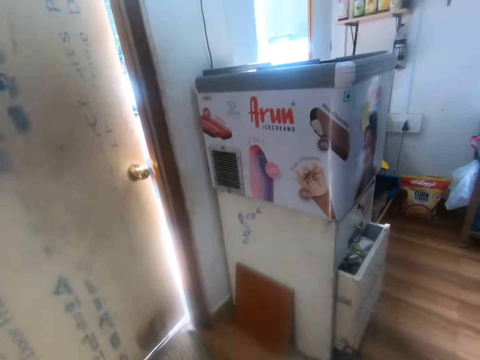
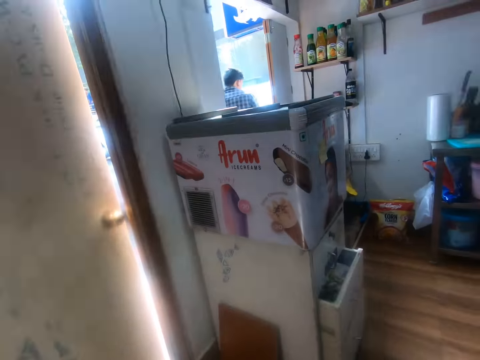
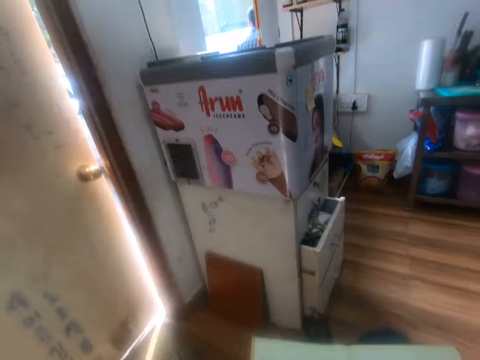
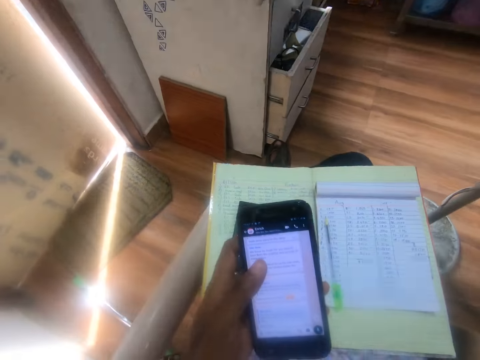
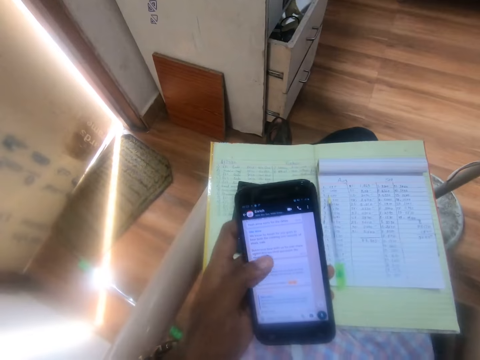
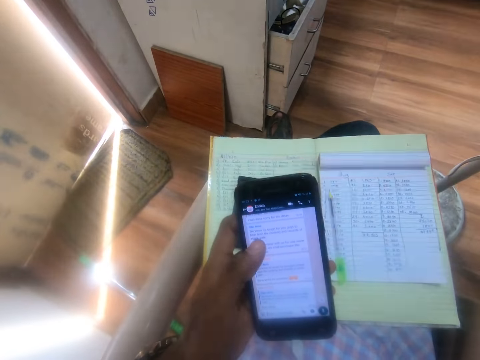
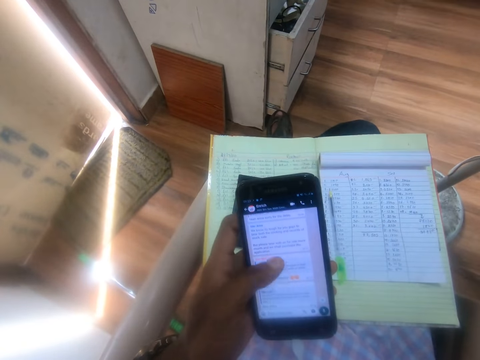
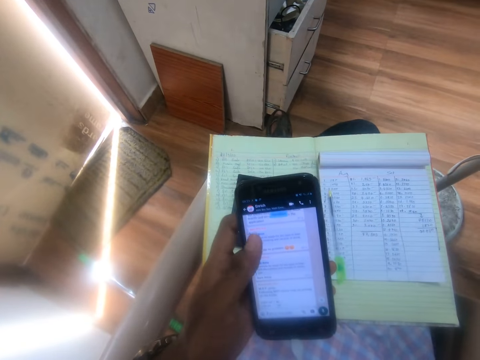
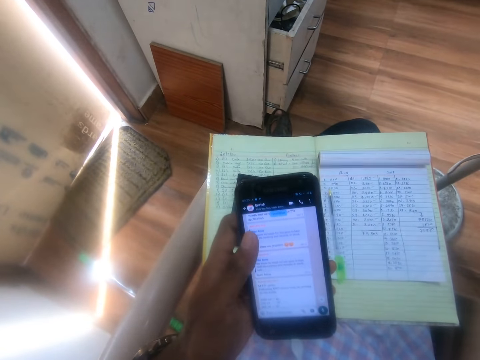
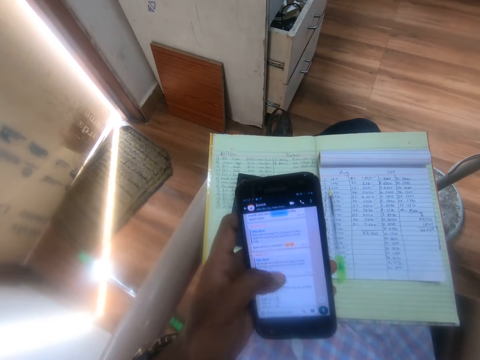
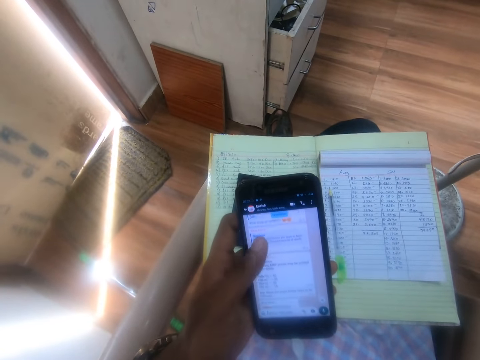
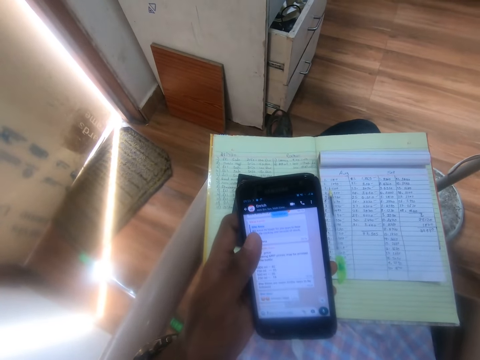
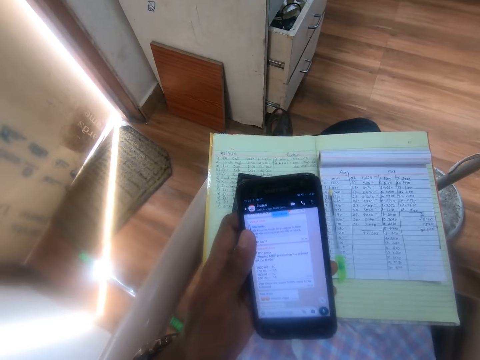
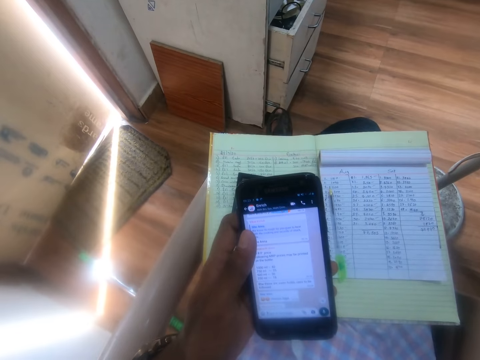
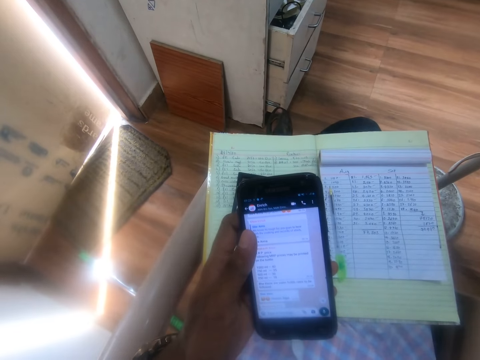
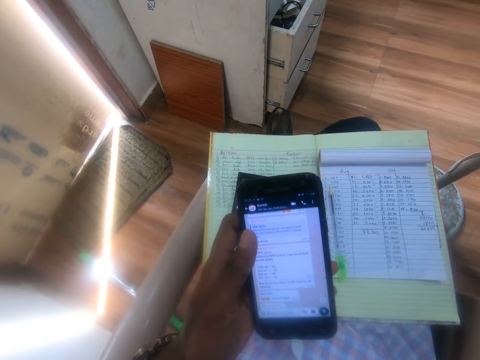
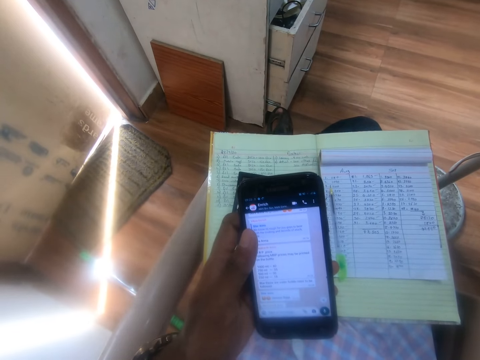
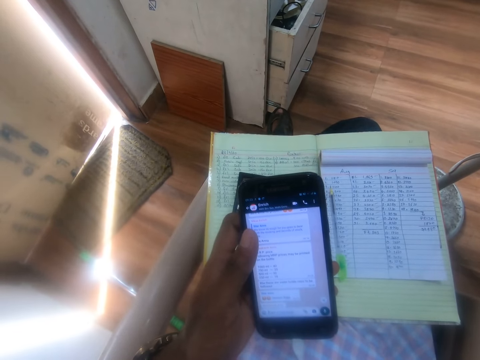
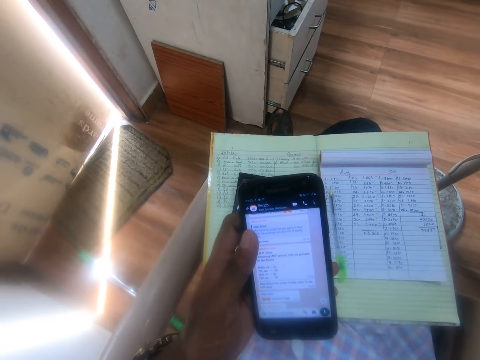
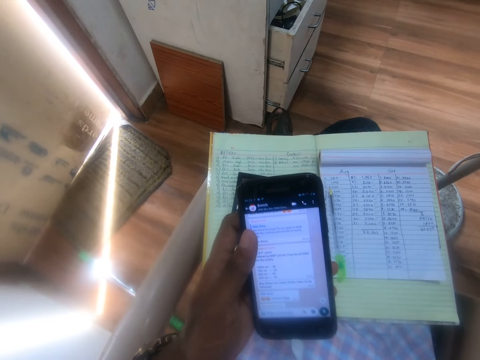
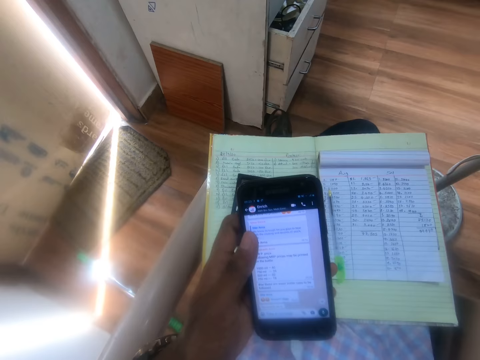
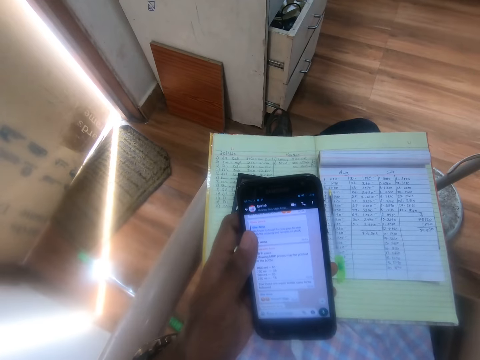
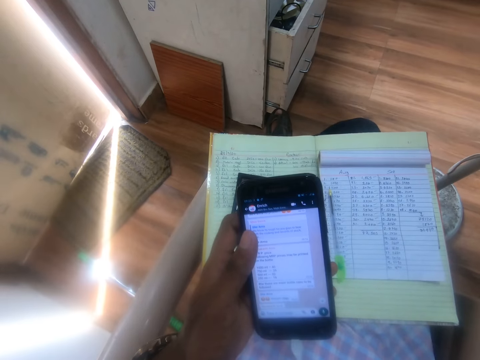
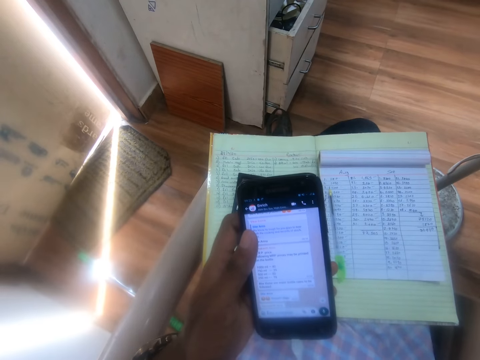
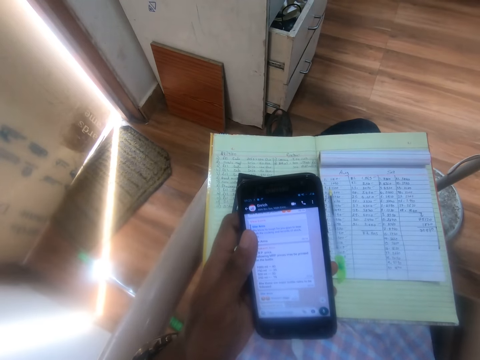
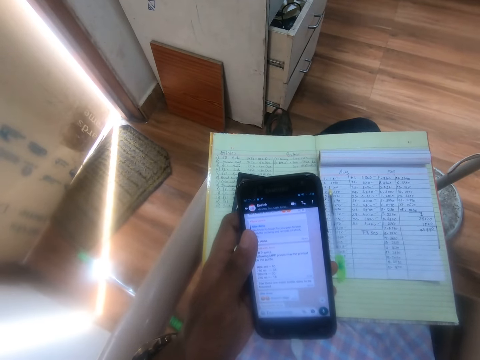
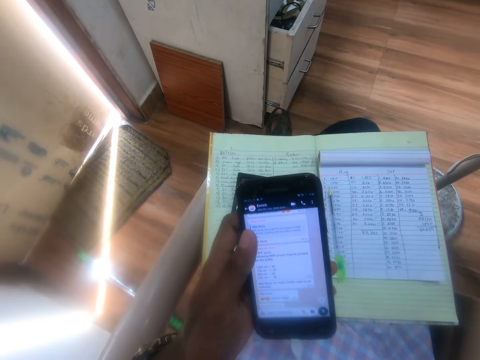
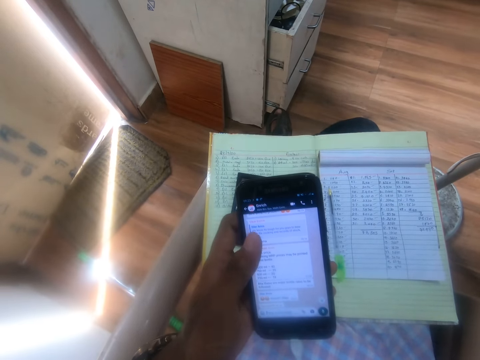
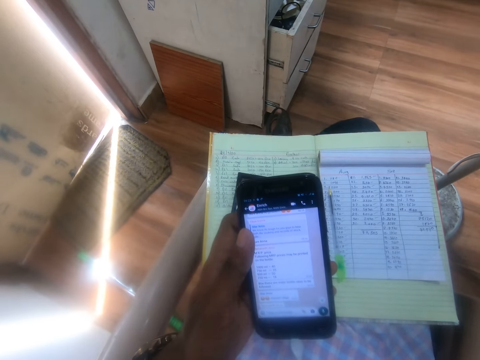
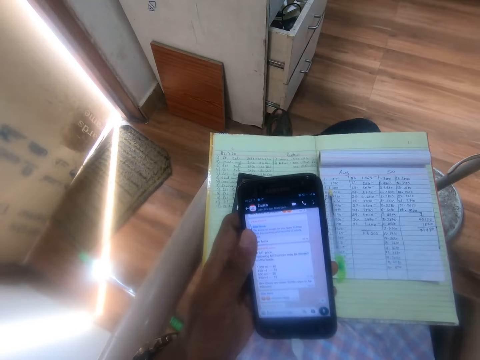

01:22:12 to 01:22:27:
The camera wearer looks at the door. They look at the phone. They use the phone.

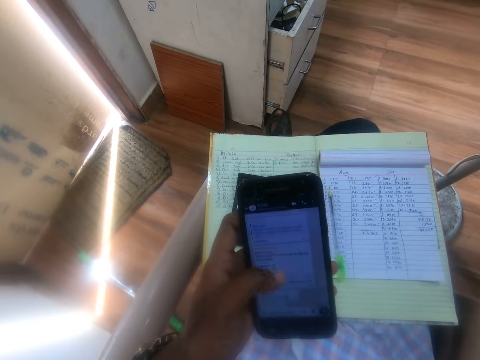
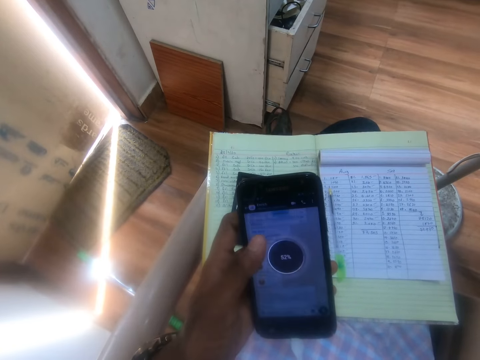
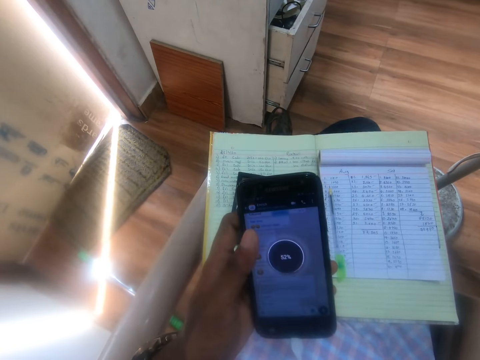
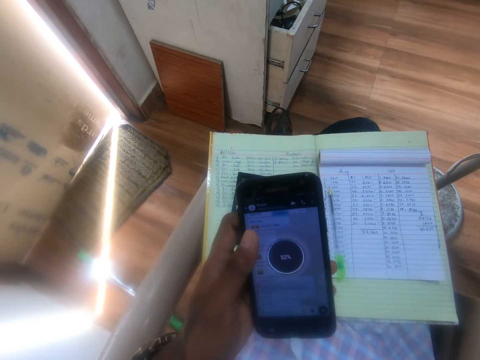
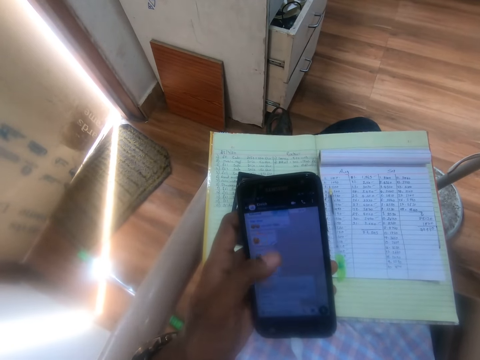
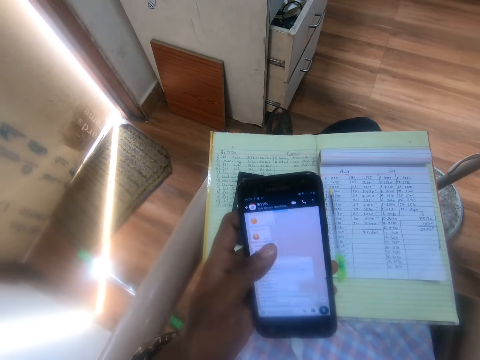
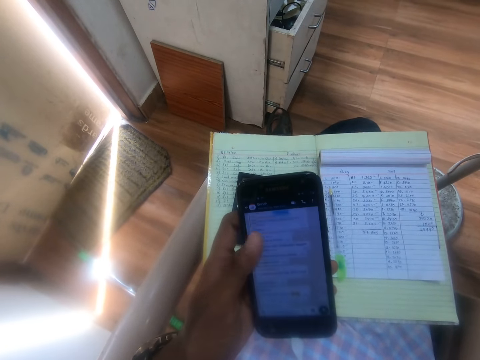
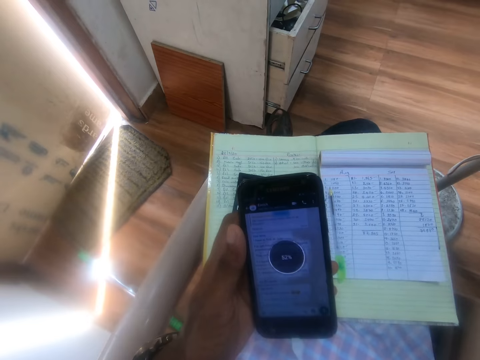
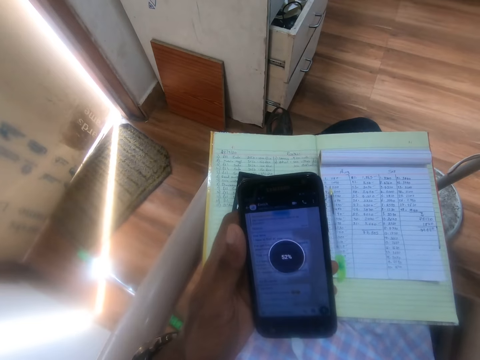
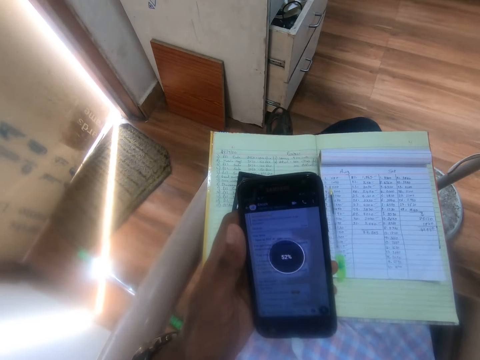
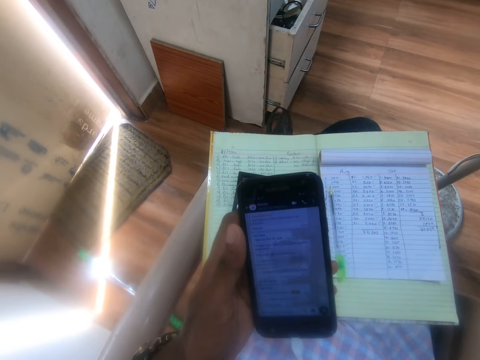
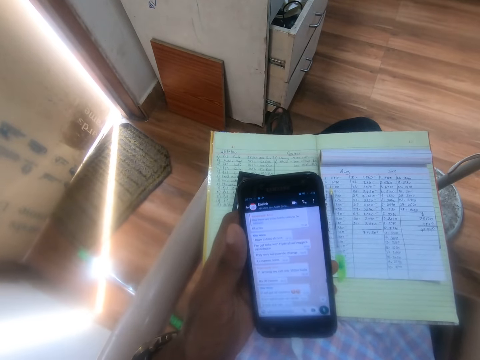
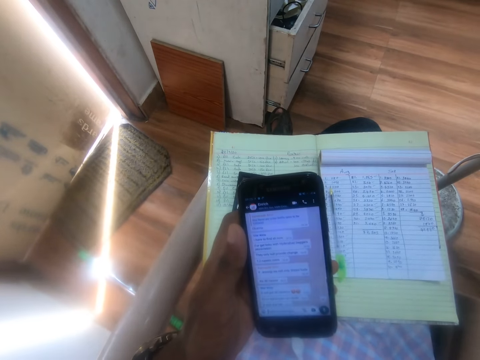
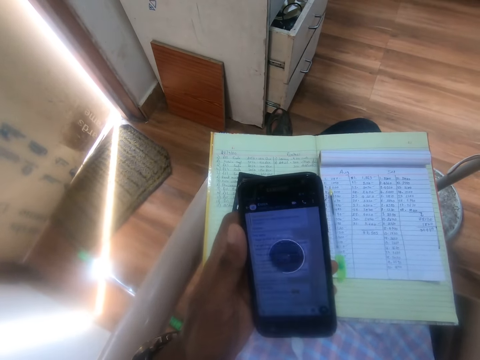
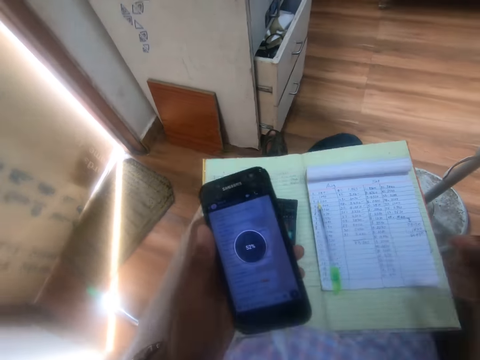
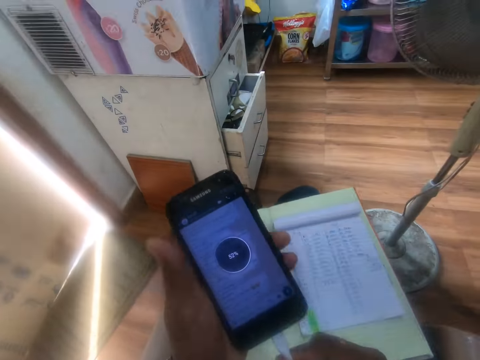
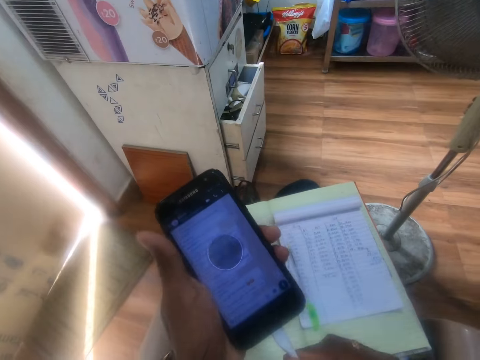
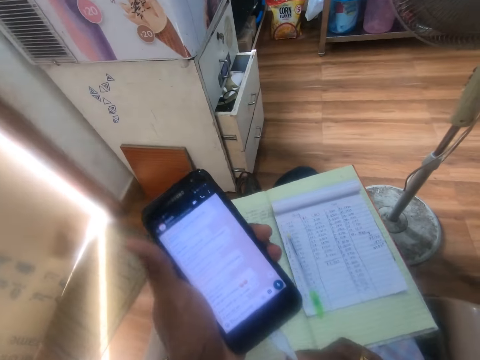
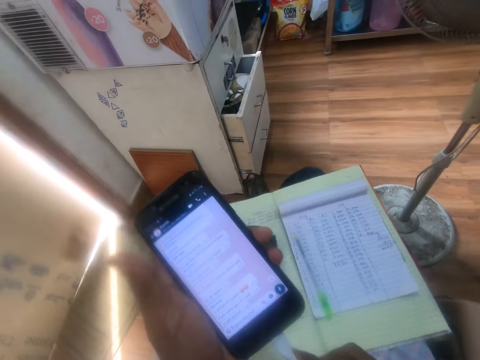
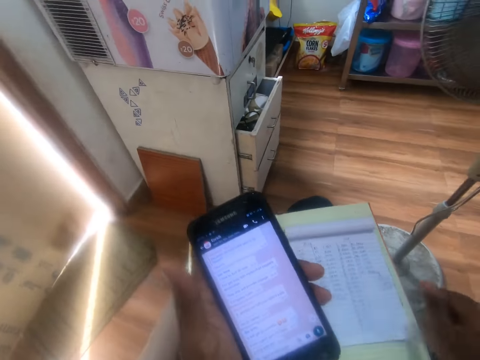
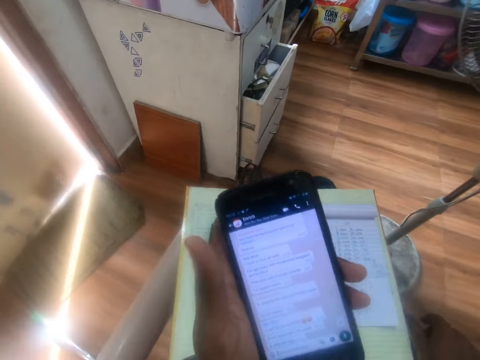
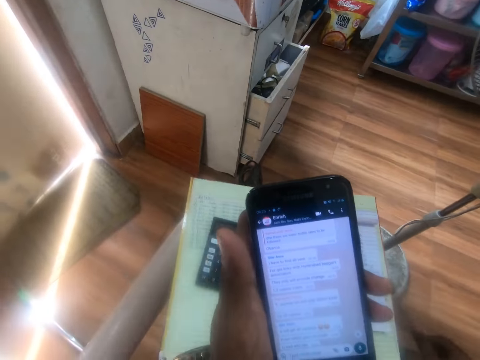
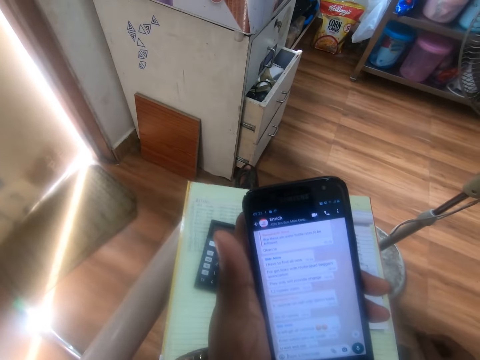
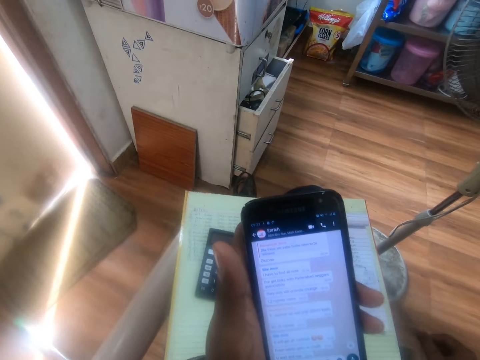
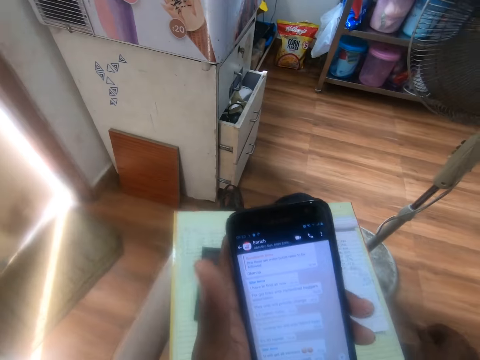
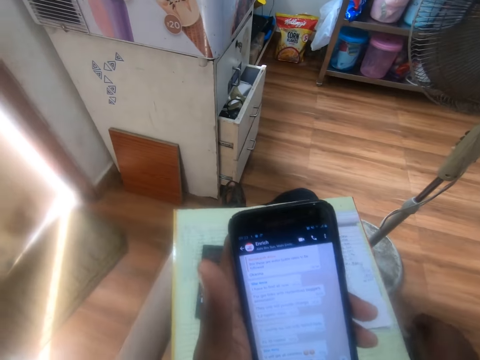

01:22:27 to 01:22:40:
The camera wearer adjusts the USB cord in the phone with his right hand. He removes his hands from the phone.
